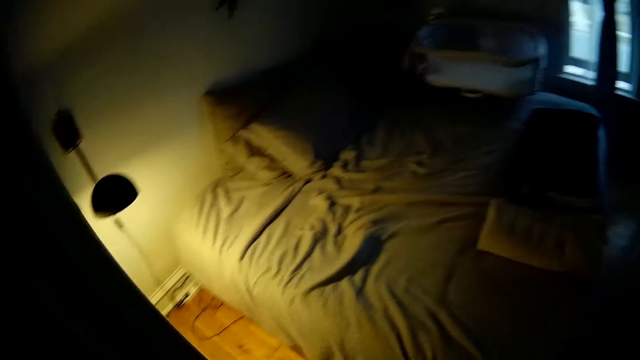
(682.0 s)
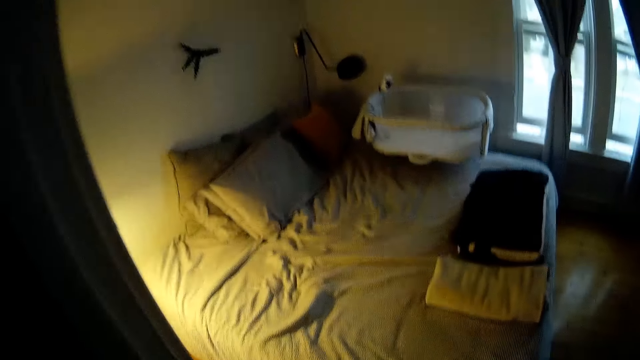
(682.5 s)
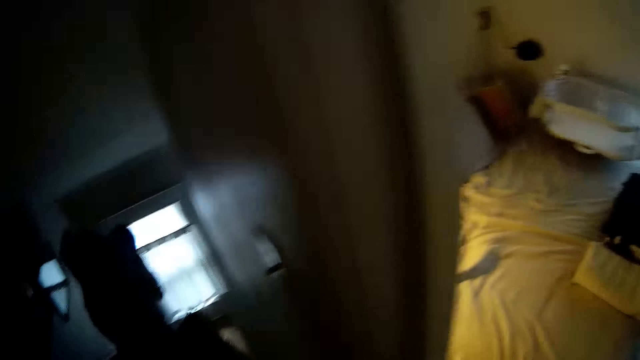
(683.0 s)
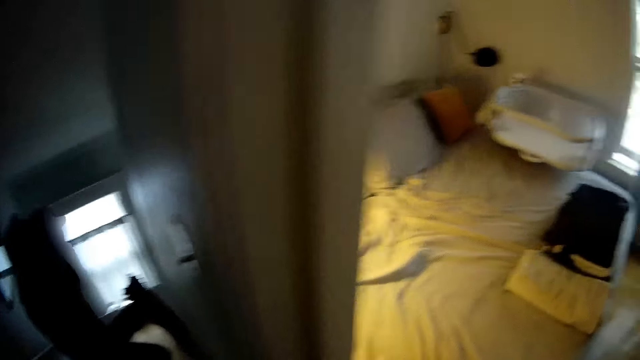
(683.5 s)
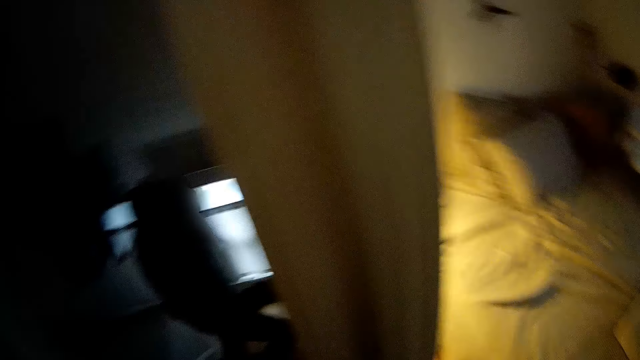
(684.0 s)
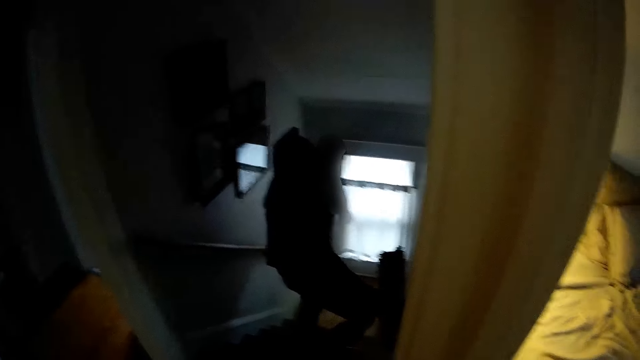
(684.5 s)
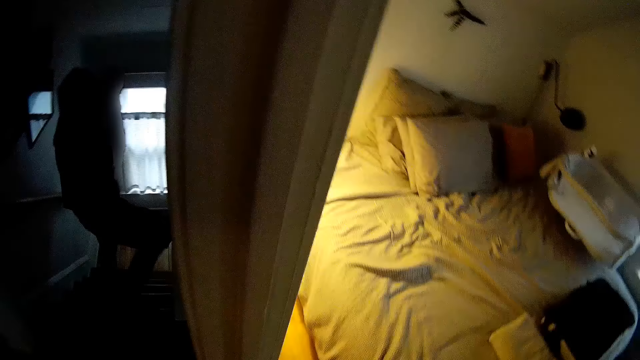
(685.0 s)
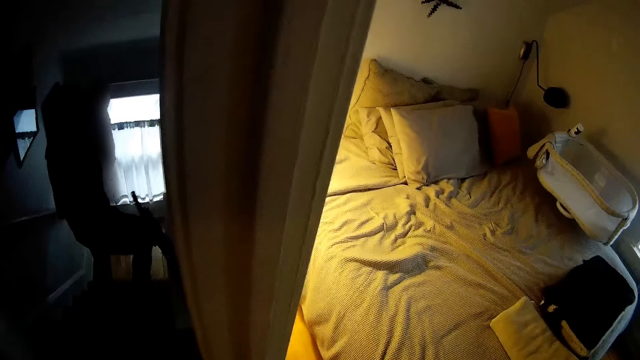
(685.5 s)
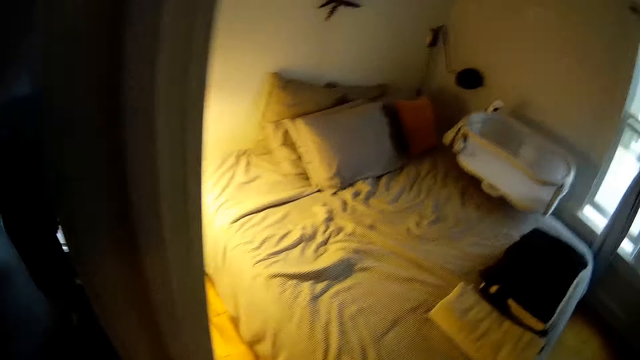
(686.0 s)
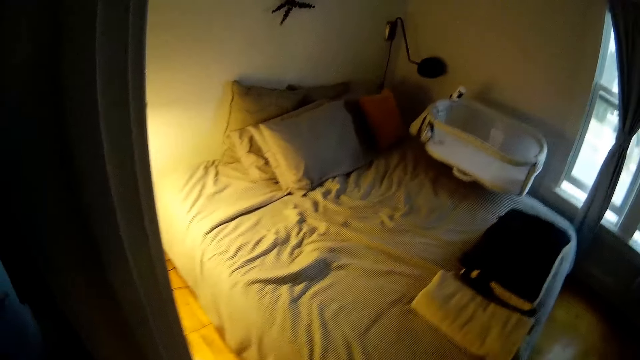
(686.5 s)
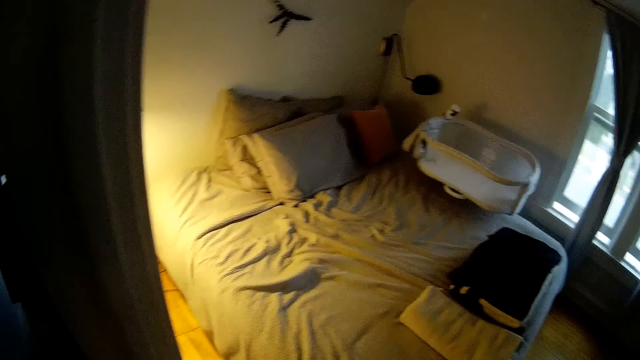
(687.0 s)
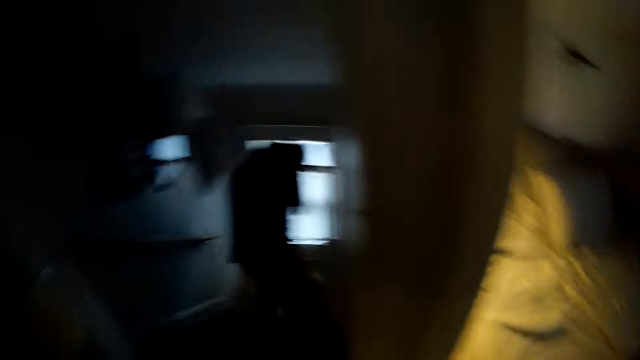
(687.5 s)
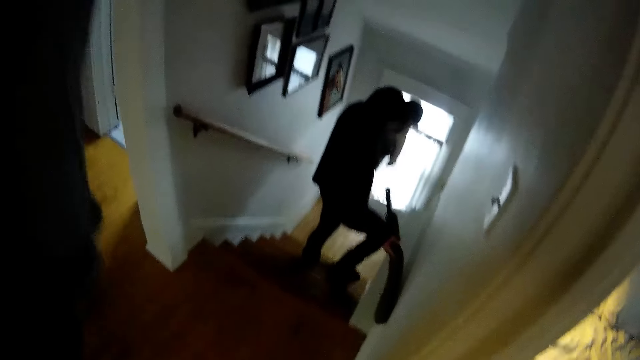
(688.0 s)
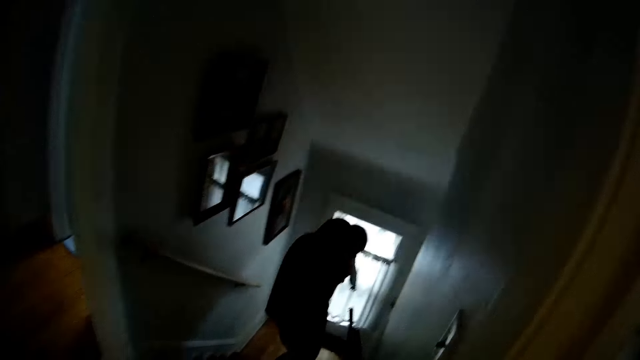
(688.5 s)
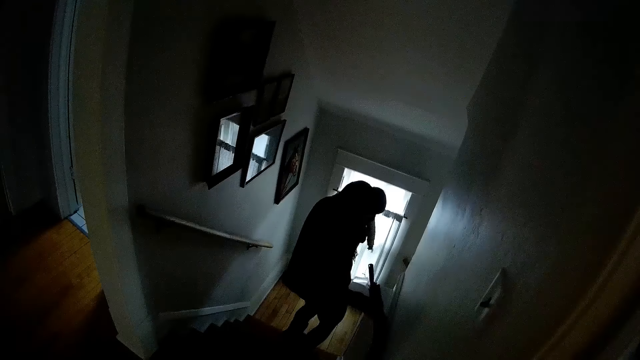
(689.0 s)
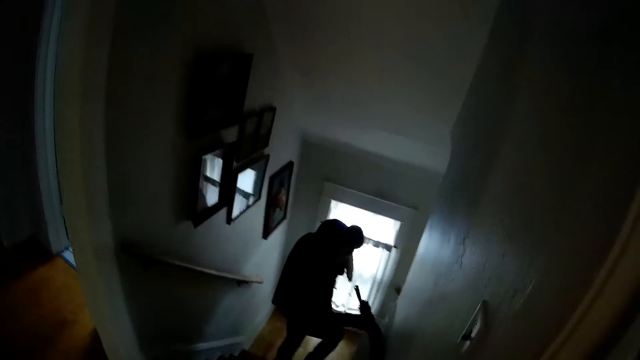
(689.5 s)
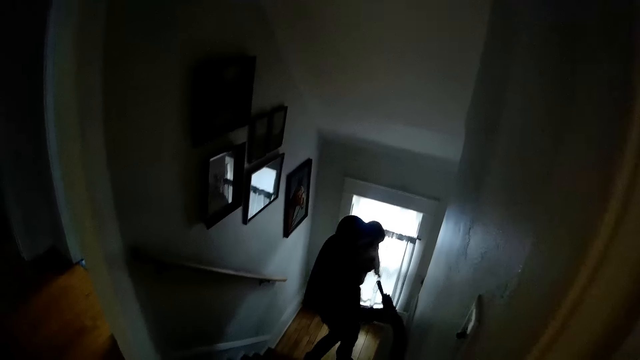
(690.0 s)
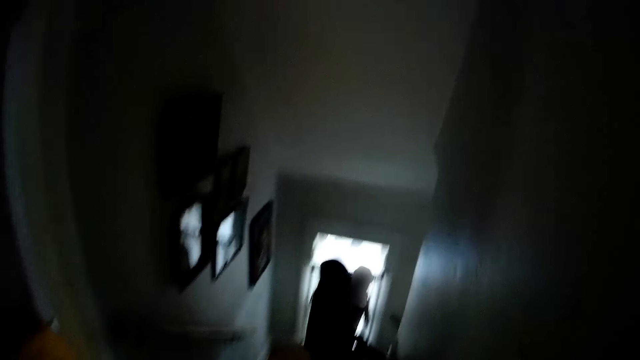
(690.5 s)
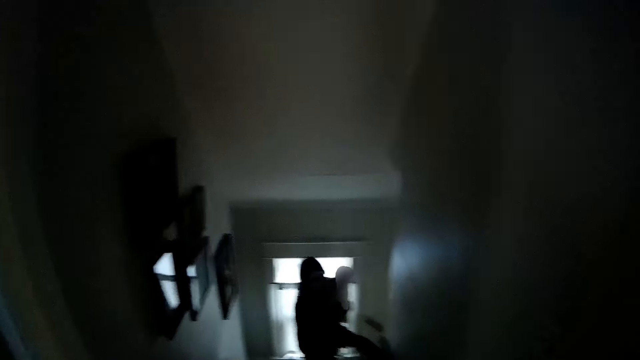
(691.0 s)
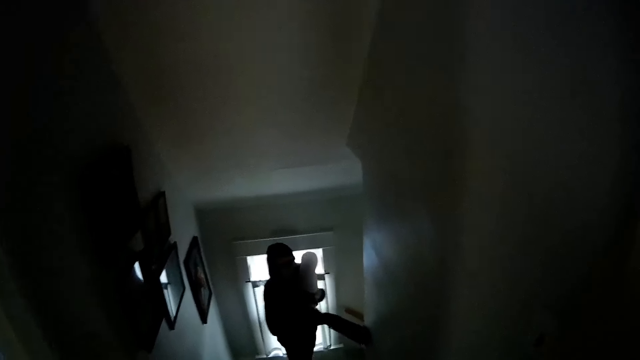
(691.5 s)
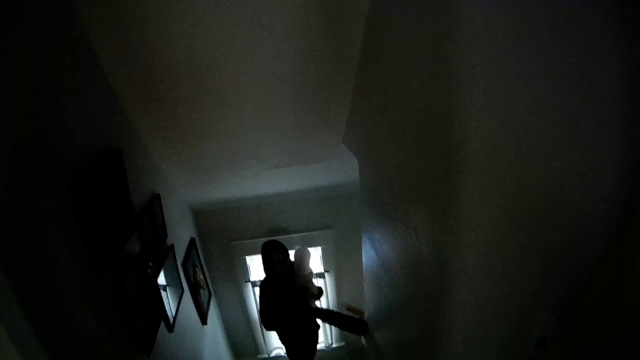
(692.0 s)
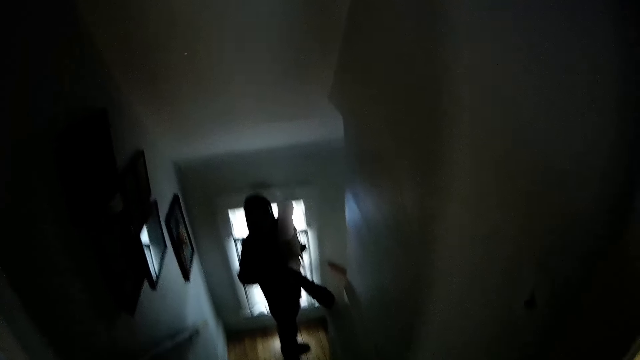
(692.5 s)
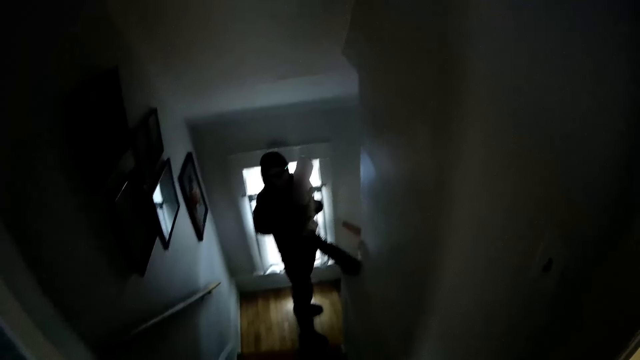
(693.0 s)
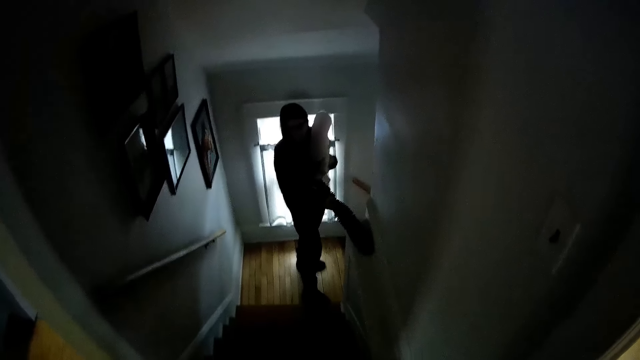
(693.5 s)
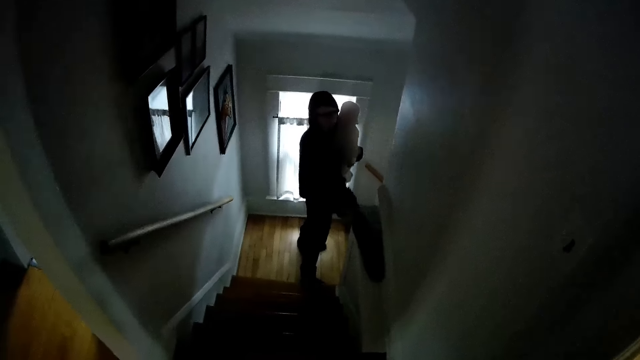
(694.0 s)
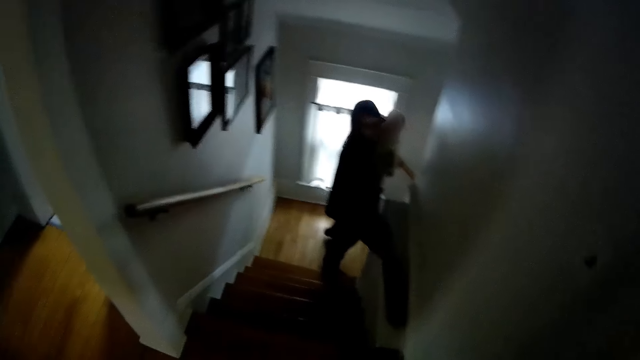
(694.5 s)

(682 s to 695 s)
The woman holds a broom with her right hand. The camera wearer pauses the vacuum cleaner and looks around. The woman pushes the broom to a wall with her right hand. The camera wearer adjusts his camera with his left hand. The woman sweeps the wall with the broom. The camera wearer converses with the woman. The woman takes the broom from the floor with her right hand. The camera wearer vacuums the room with the vacuum cleaner. The woman sweeps the wall with the broom. The camera wearer starts the vacuum cleaner.

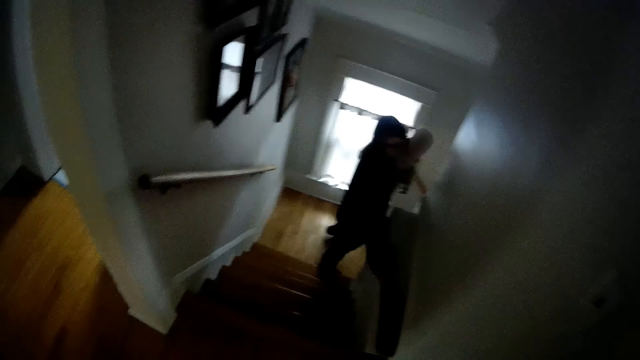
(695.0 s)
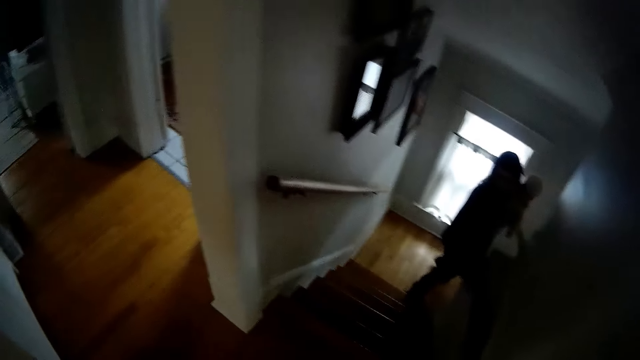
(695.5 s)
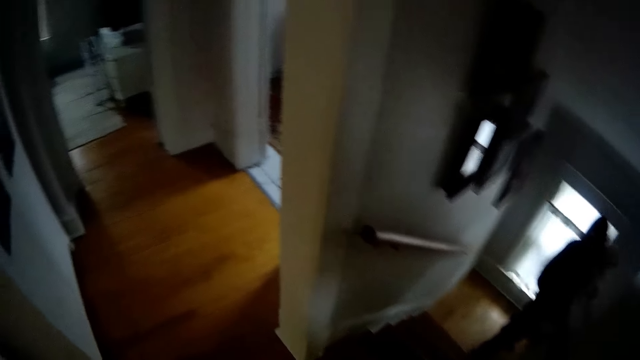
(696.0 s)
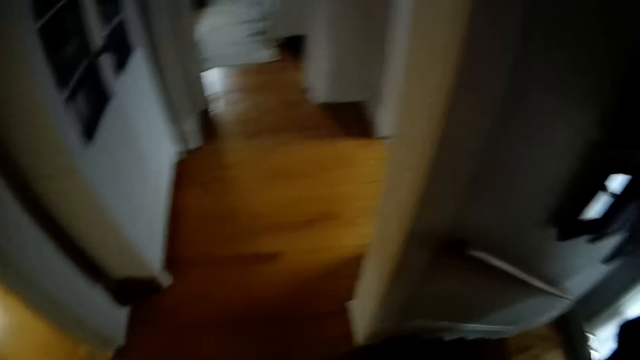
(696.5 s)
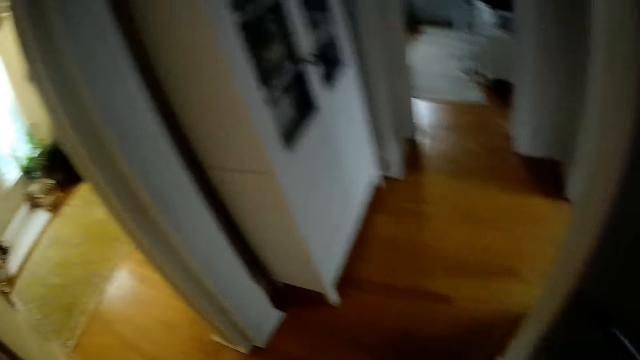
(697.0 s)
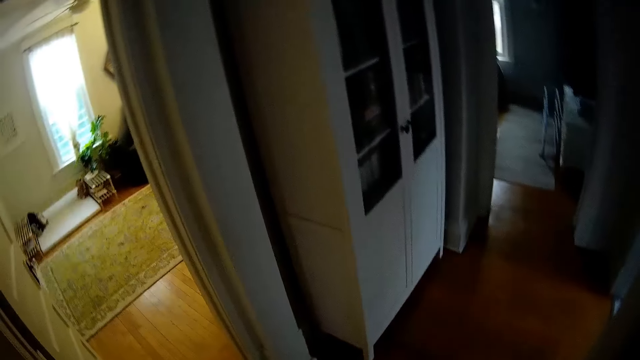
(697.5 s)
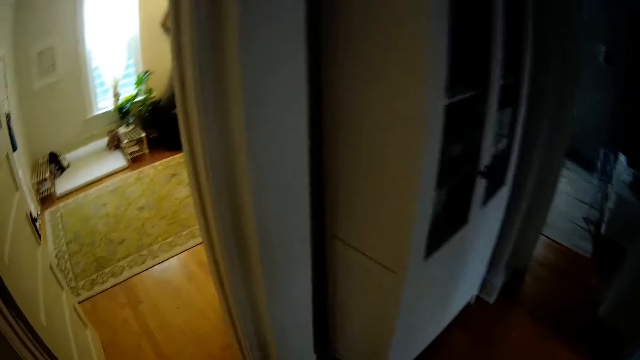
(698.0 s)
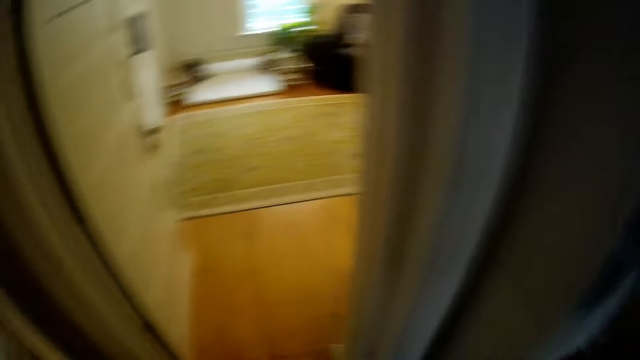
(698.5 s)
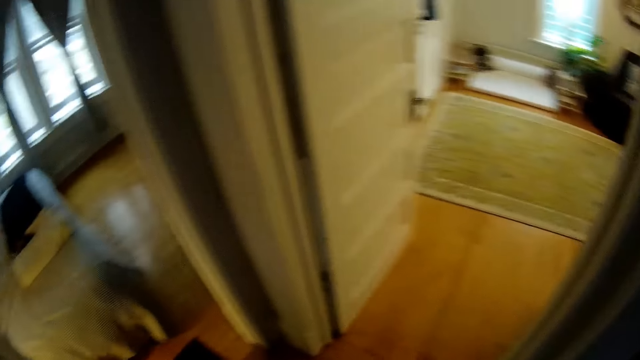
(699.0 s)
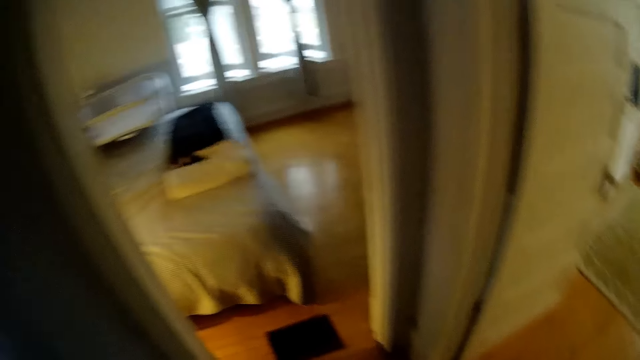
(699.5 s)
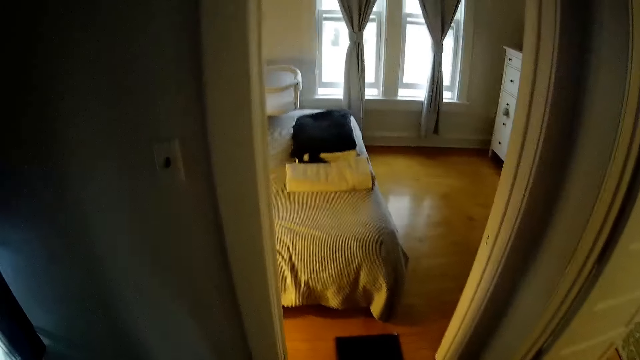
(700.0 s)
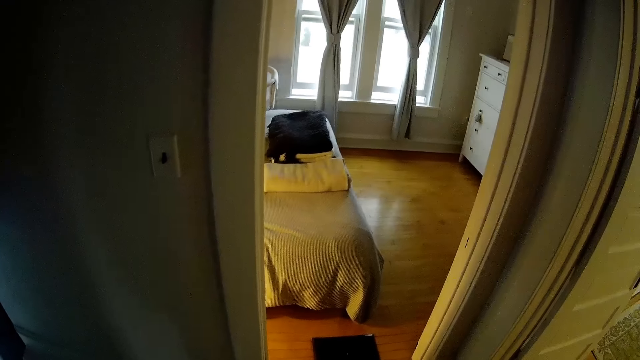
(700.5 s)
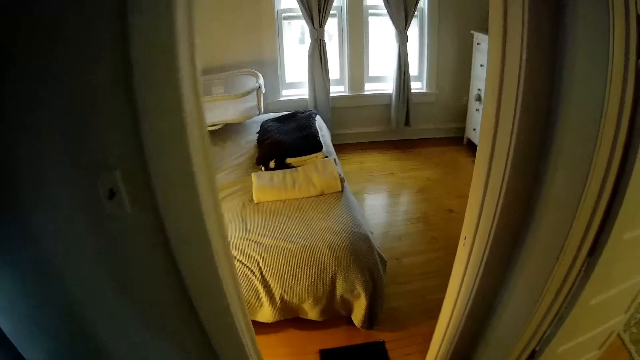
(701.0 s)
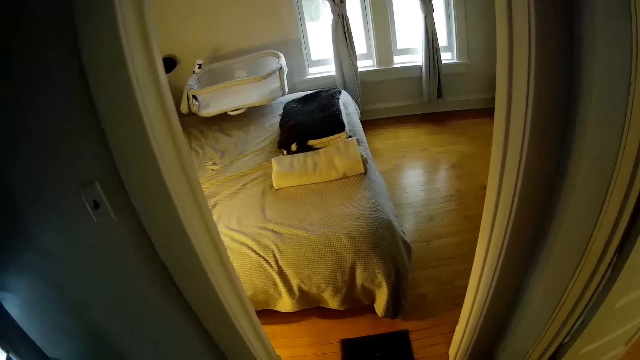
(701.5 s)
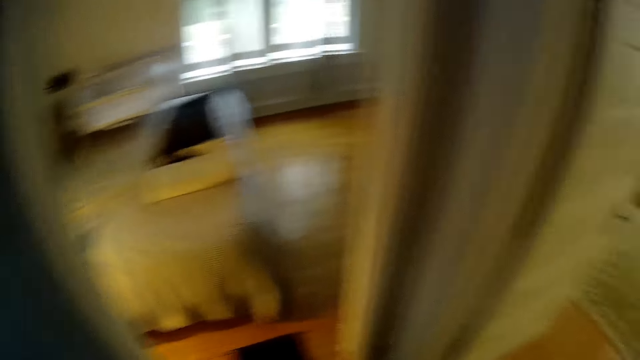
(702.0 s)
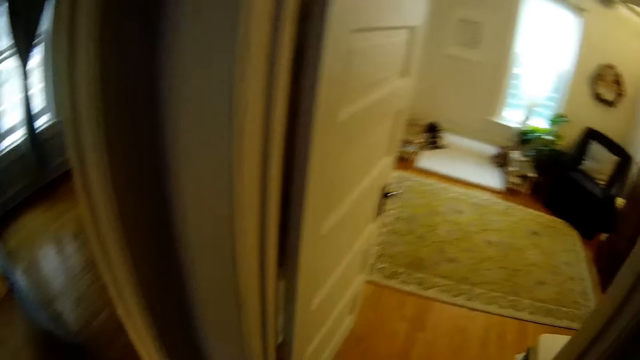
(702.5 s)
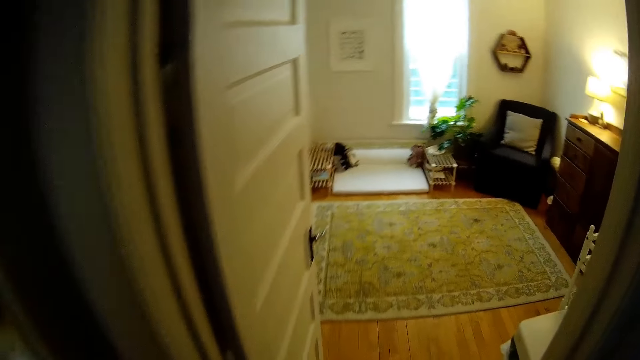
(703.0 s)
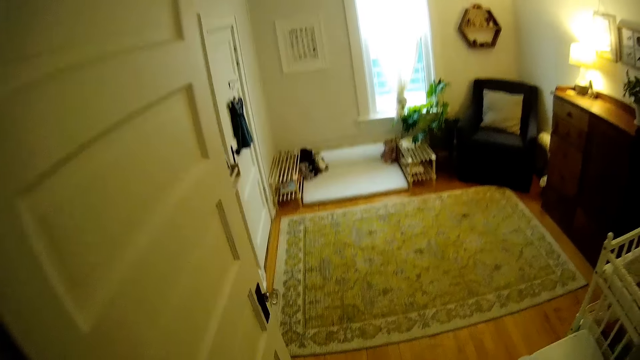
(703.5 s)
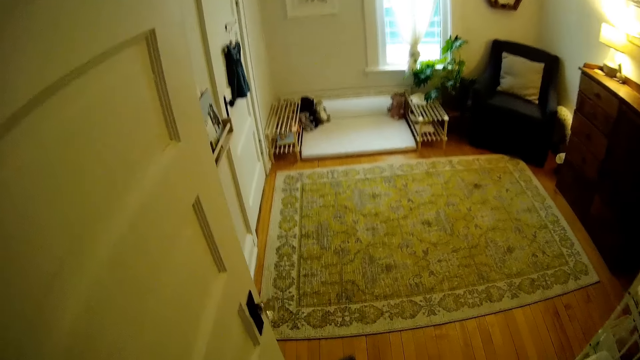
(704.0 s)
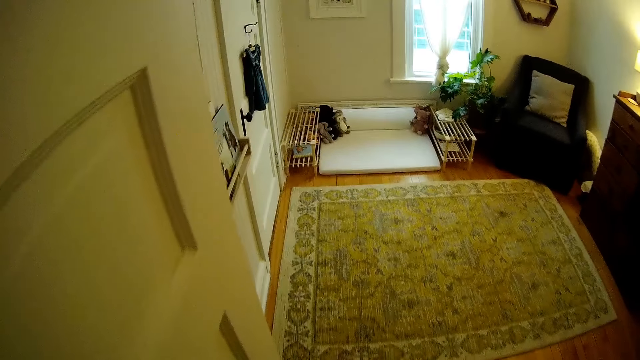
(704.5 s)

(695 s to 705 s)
The camera wearer turns around. They enter the baby's room.
